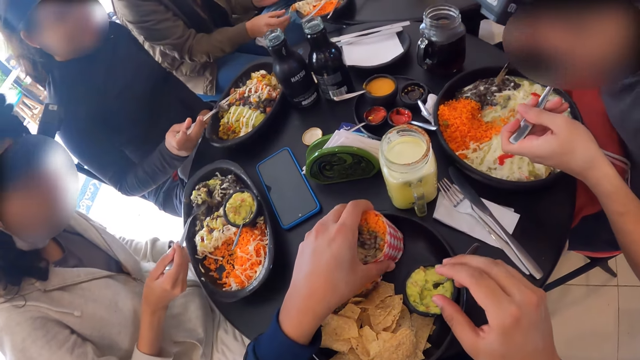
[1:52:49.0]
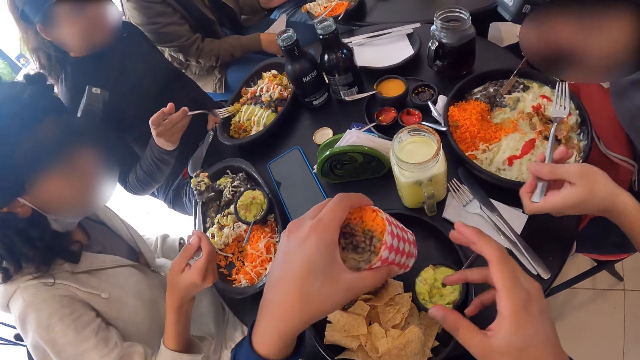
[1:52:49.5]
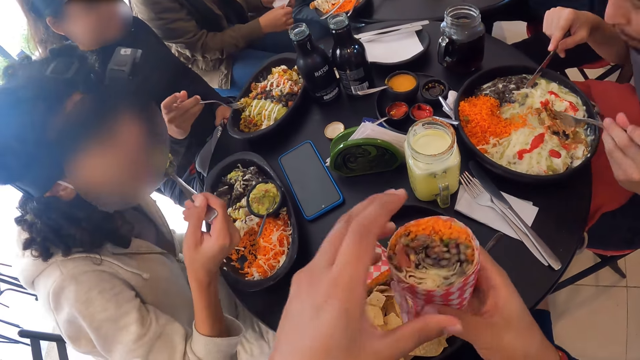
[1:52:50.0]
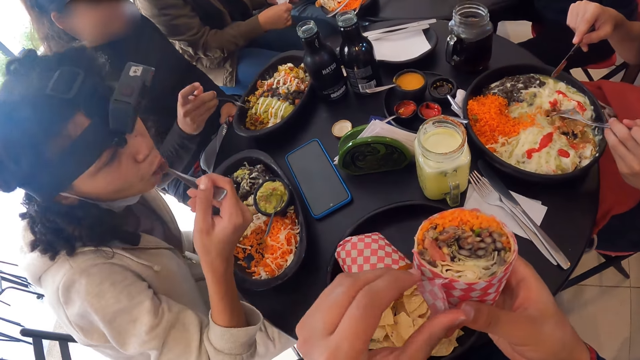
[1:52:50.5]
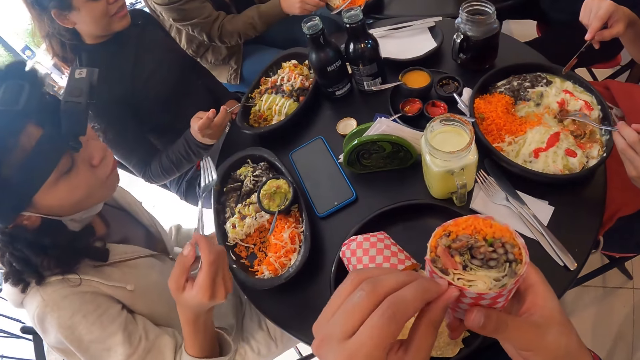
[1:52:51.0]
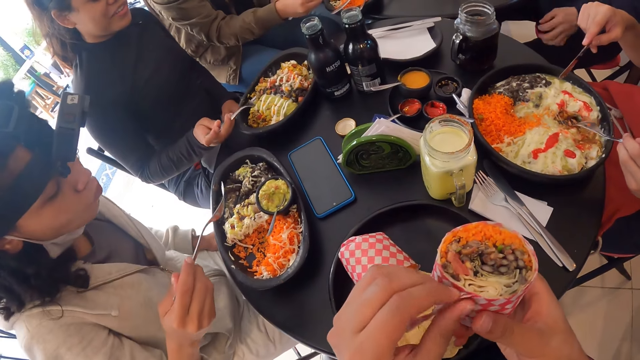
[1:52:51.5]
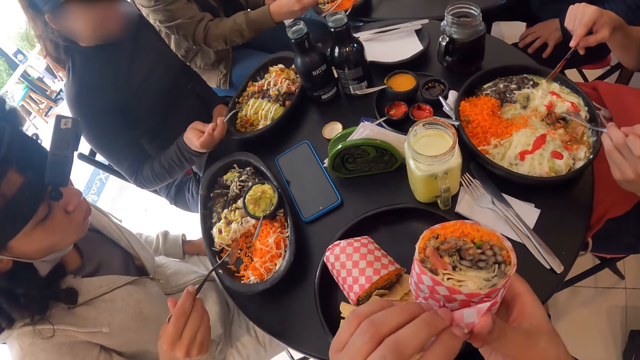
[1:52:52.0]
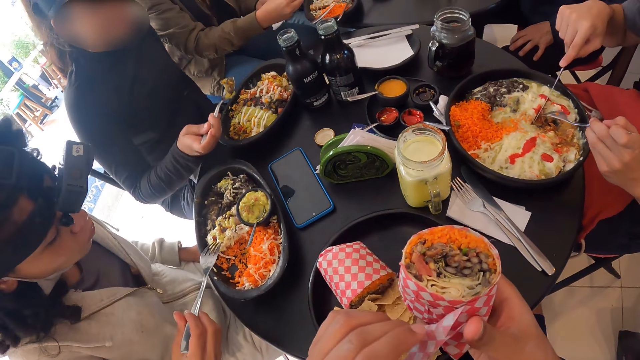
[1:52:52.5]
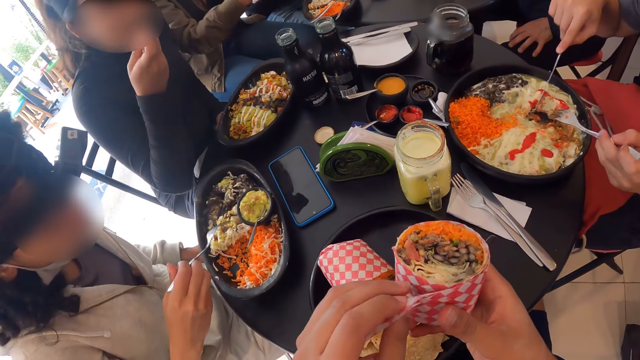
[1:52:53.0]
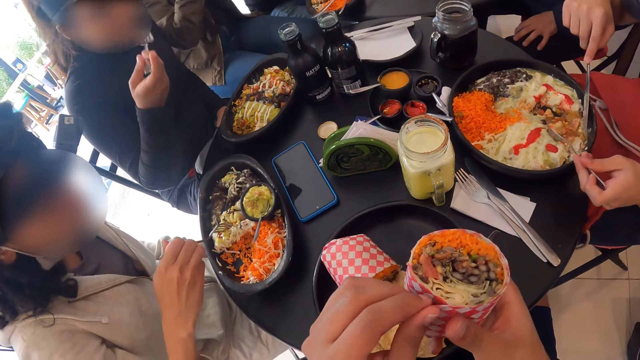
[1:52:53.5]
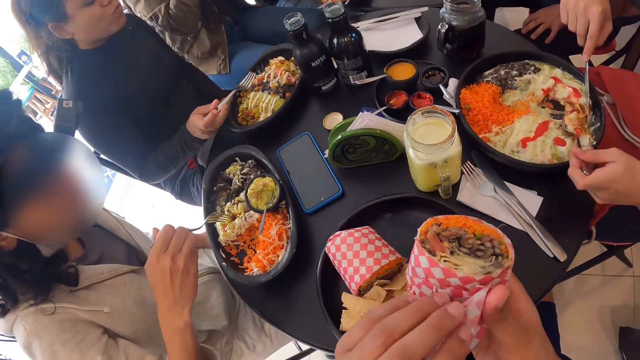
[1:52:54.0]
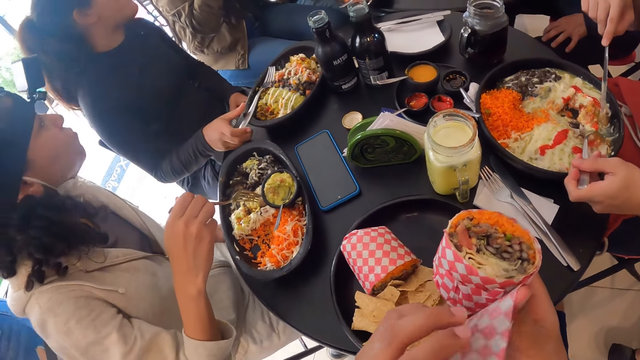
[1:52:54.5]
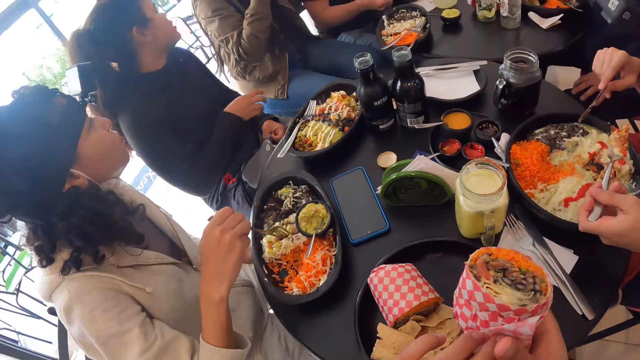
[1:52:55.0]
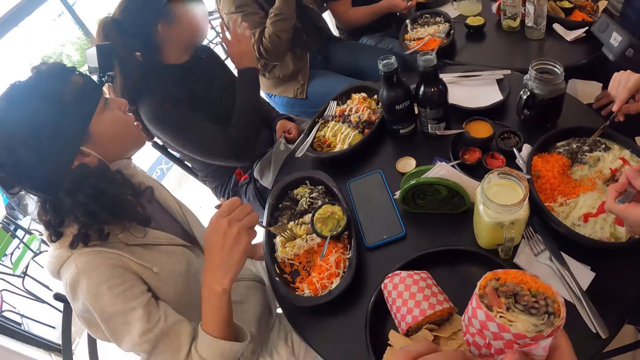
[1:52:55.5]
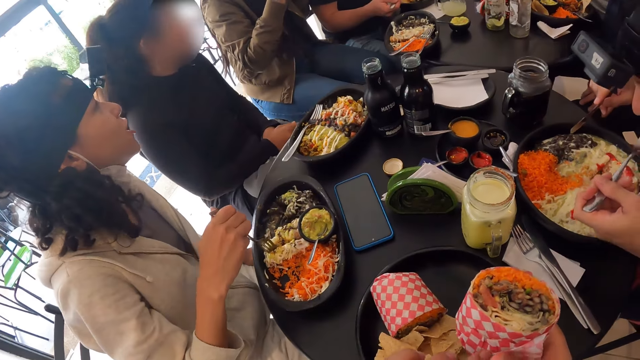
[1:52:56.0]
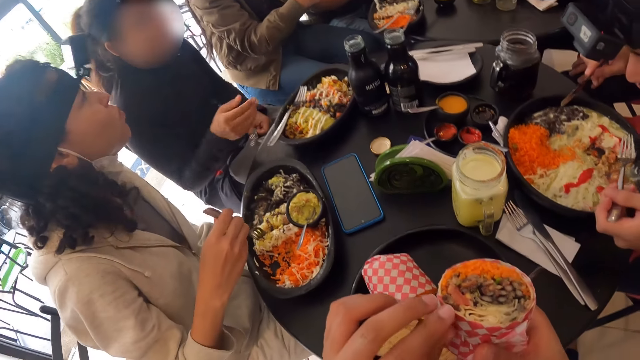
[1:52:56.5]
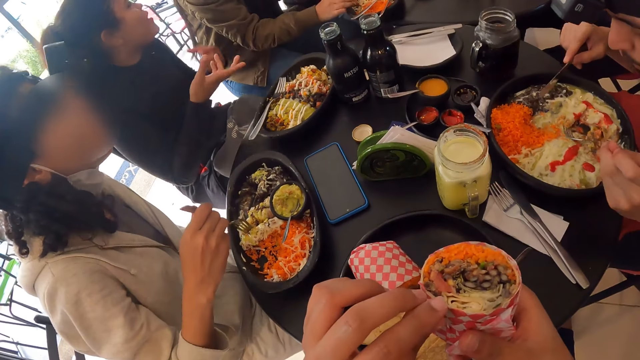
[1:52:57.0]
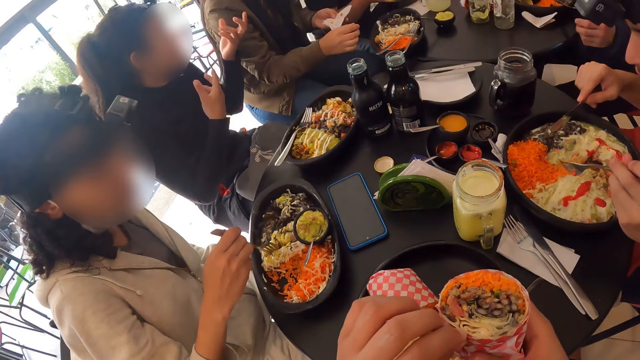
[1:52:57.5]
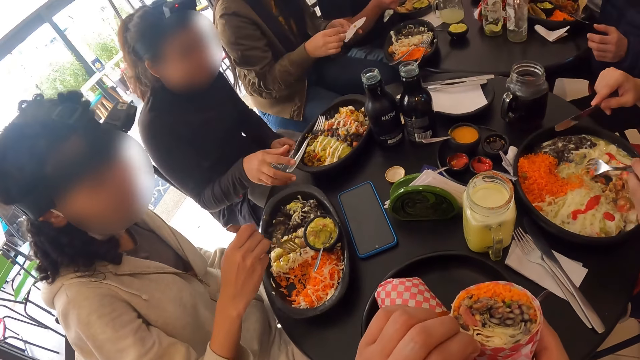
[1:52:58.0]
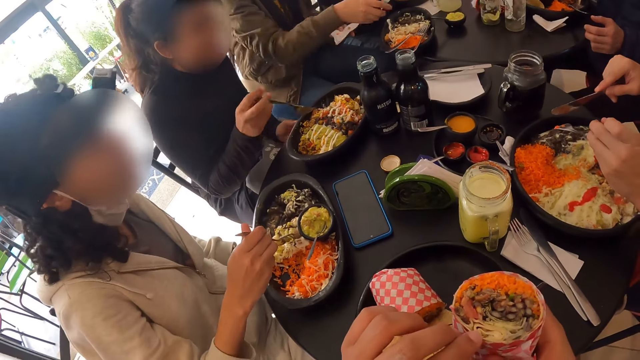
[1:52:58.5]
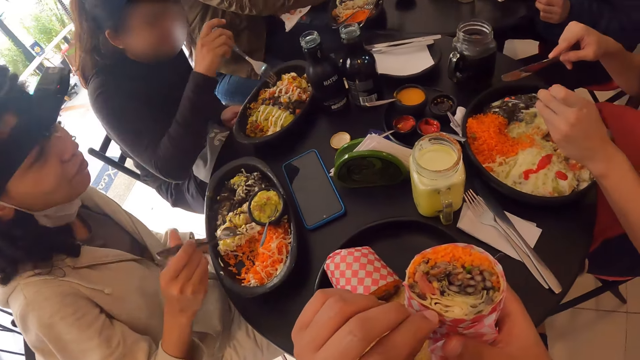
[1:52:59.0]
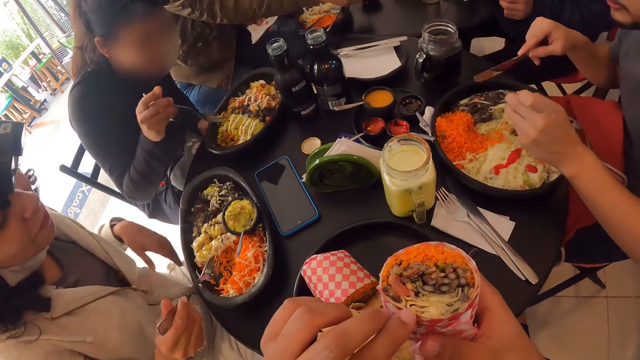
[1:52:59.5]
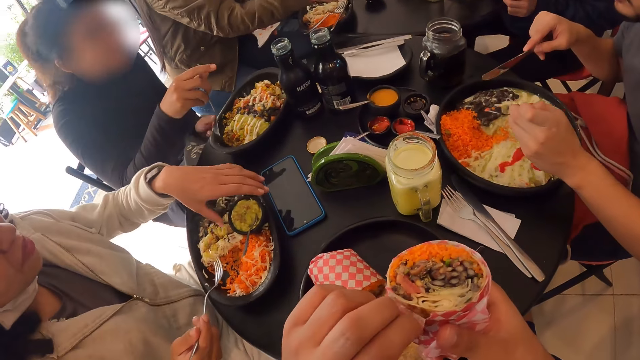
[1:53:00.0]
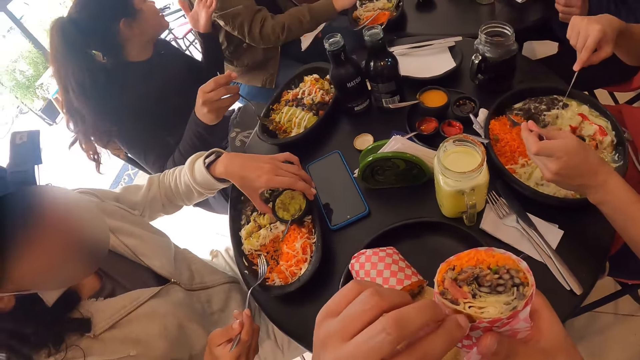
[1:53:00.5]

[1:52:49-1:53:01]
The camera wearer passes a wrap salad to his right hand. He picks up the wrap salad from the table with his left hand. He opens the wrap salad with his left hand.

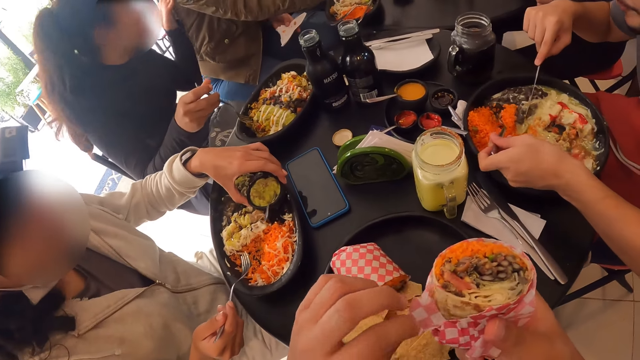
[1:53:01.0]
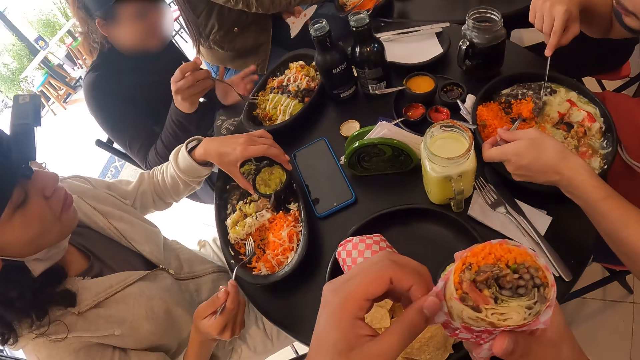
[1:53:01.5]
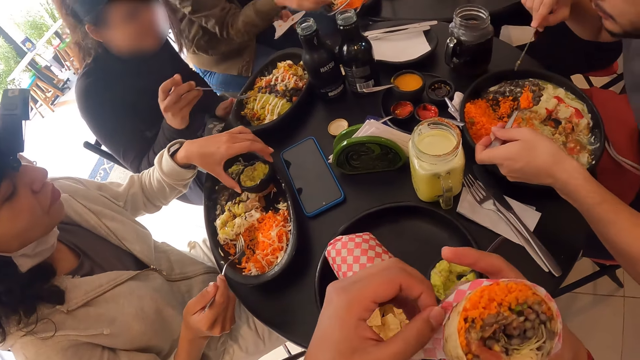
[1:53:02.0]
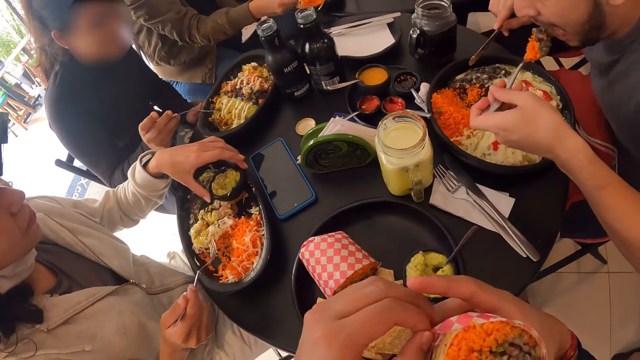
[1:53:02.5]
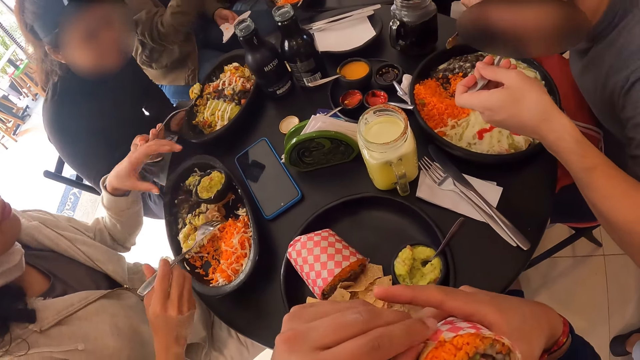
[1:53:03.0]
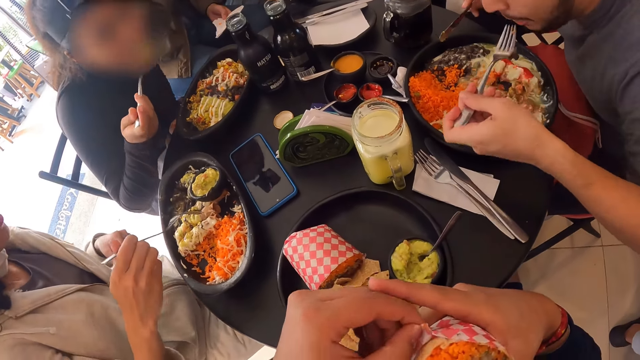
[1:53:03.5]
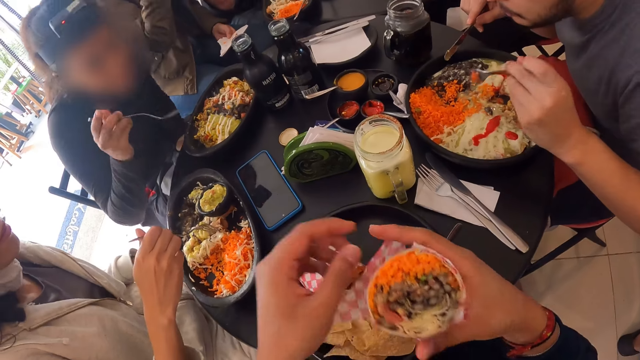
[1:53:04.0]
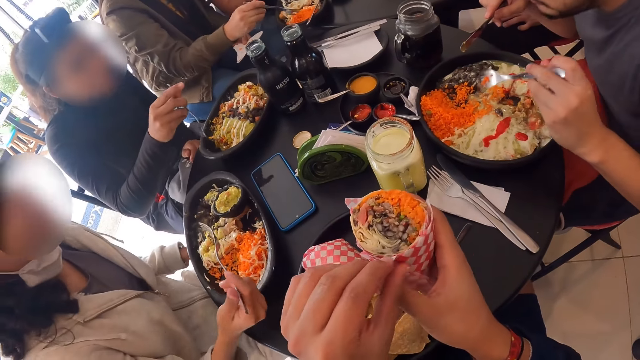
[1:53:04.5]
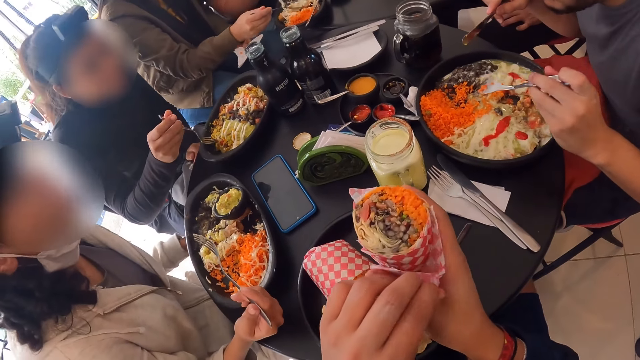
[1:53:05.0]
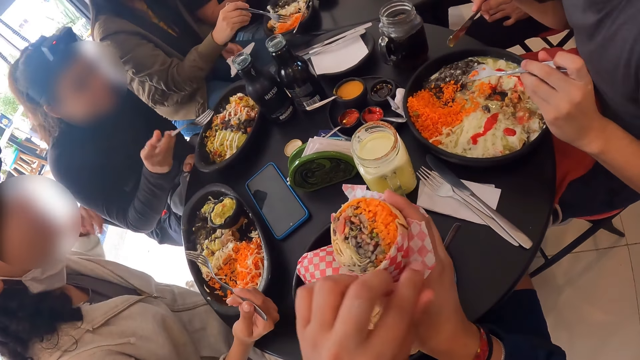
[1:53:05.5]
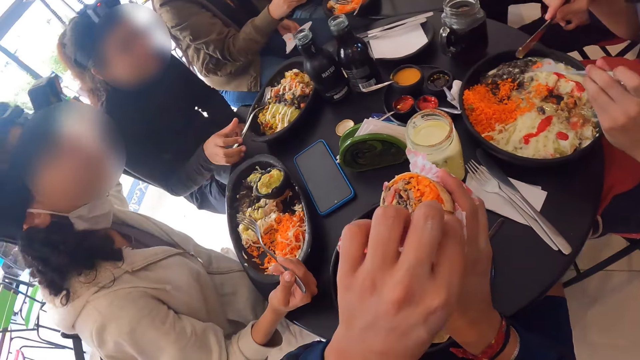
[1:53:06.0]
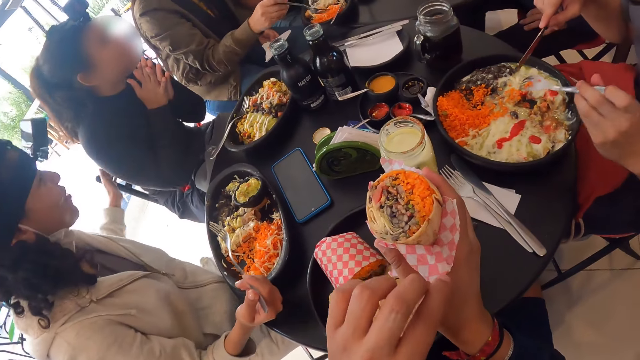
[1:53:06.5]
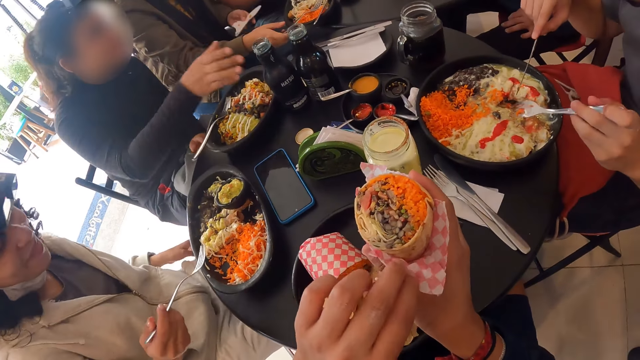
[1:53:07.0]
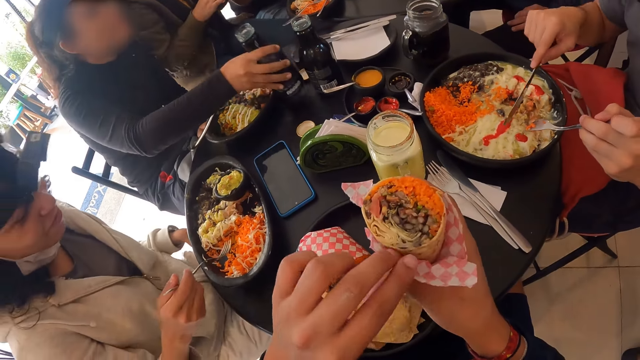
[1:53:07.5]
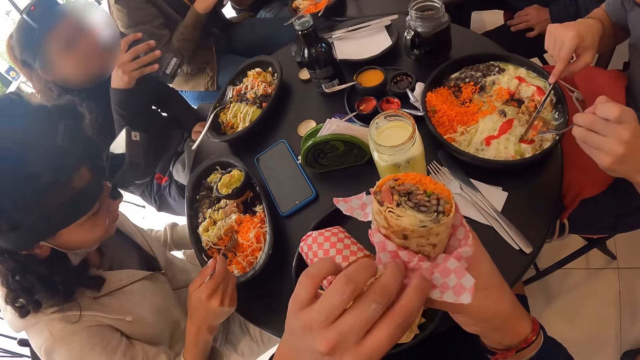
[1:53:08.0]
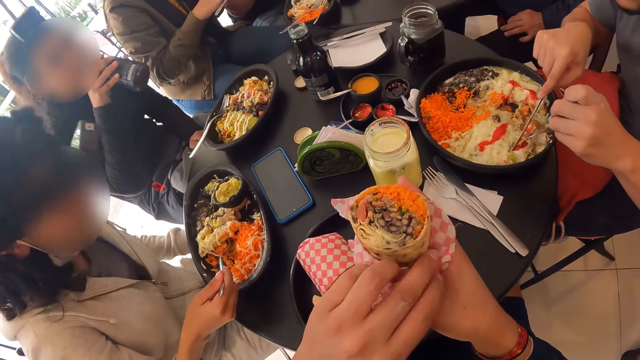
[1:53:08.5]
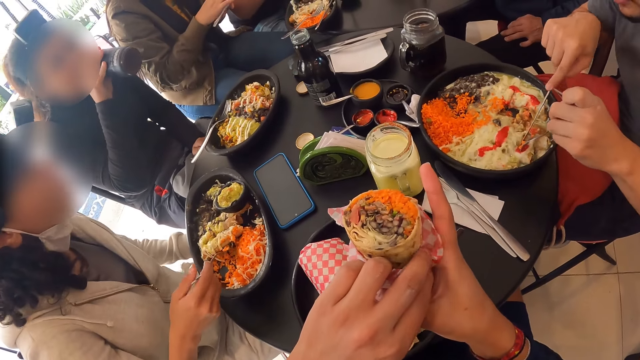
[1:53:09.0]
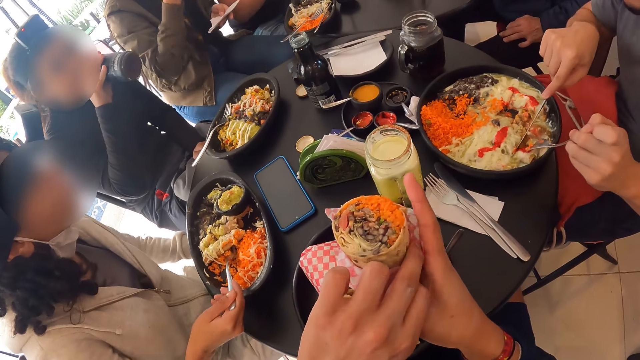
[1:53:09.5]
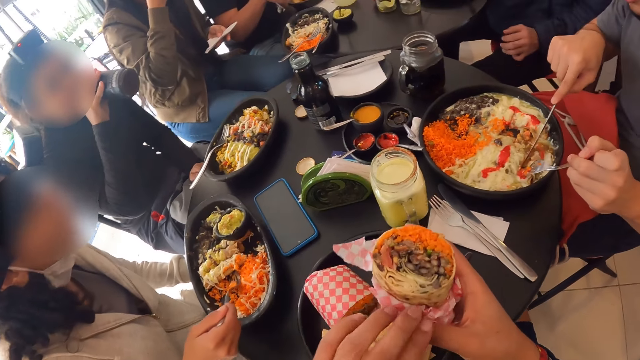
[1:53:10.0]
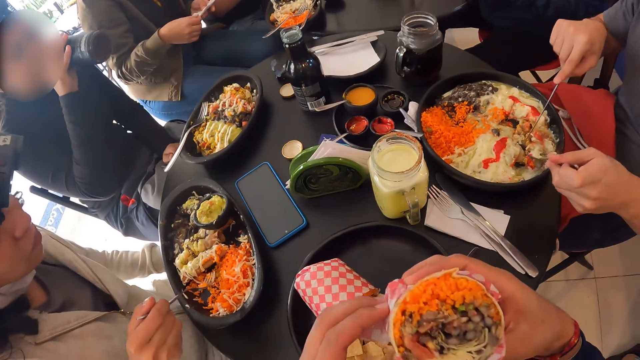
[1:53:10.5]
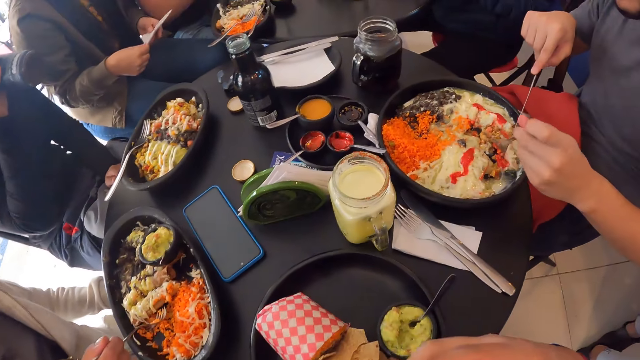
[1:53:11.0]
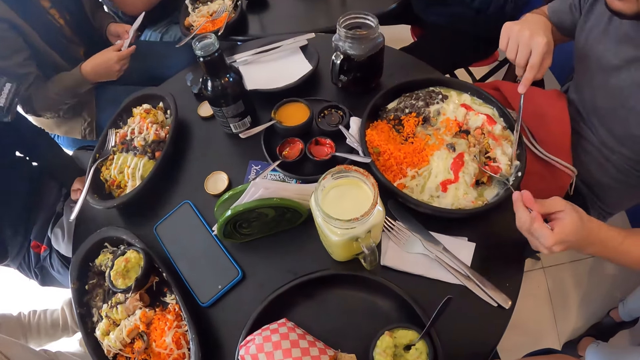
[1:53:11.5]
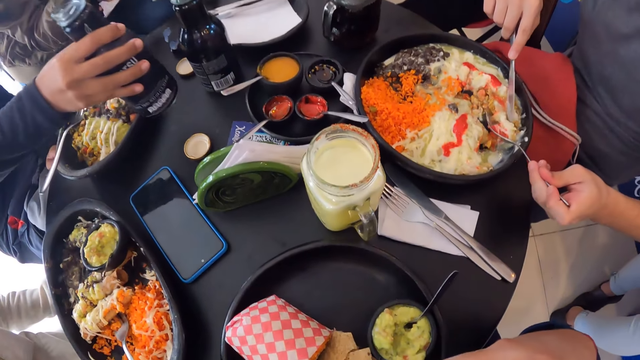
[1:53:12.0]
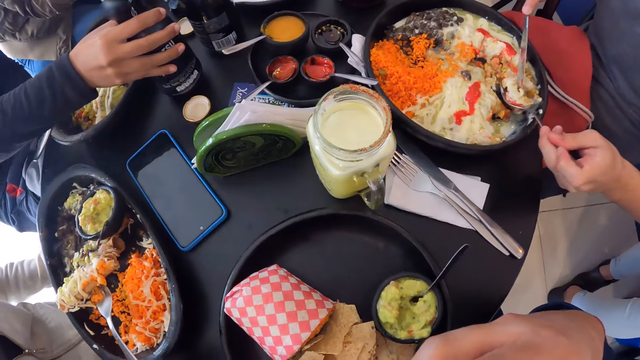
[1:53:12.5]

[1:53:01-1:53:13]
The camera wearer eats the wrap salad with both hands.
